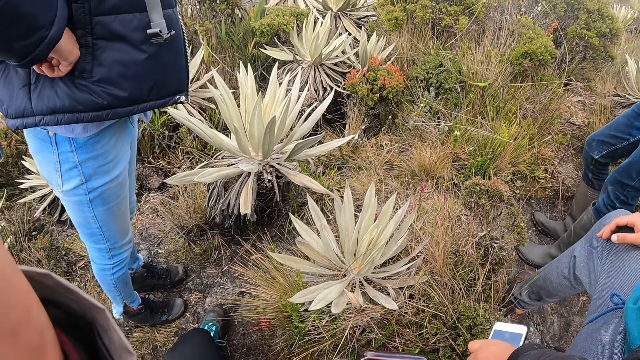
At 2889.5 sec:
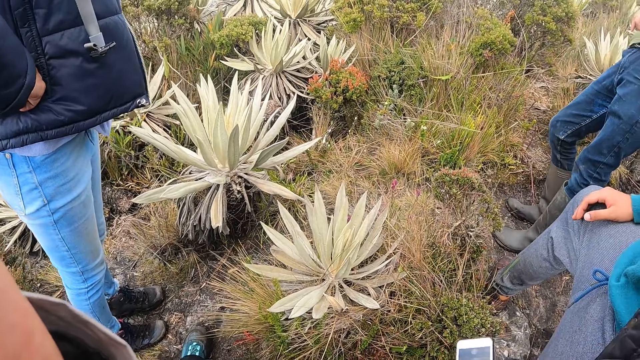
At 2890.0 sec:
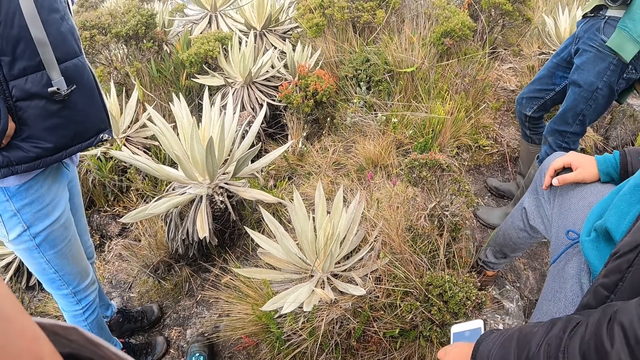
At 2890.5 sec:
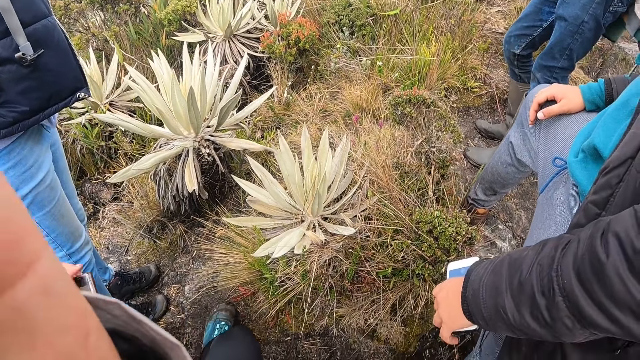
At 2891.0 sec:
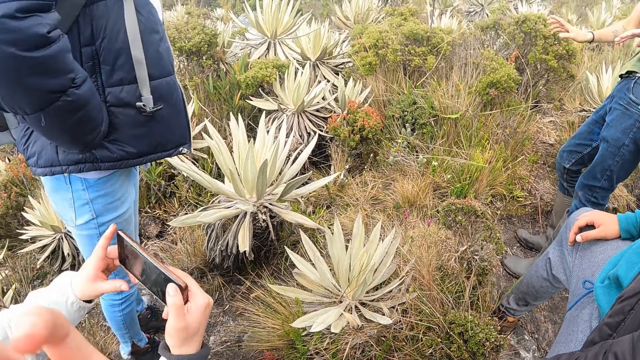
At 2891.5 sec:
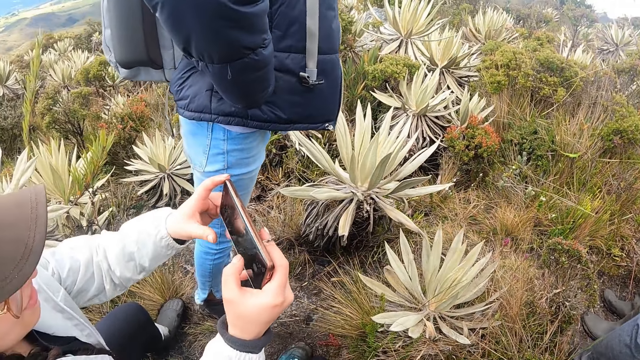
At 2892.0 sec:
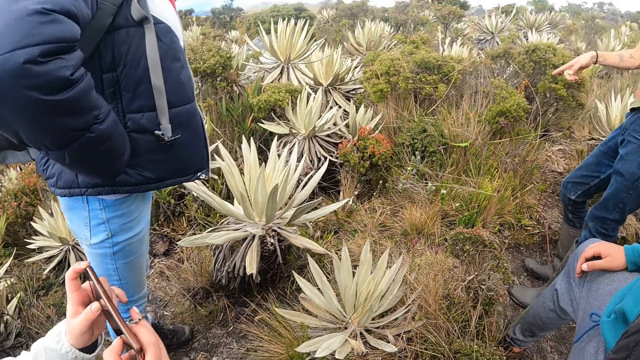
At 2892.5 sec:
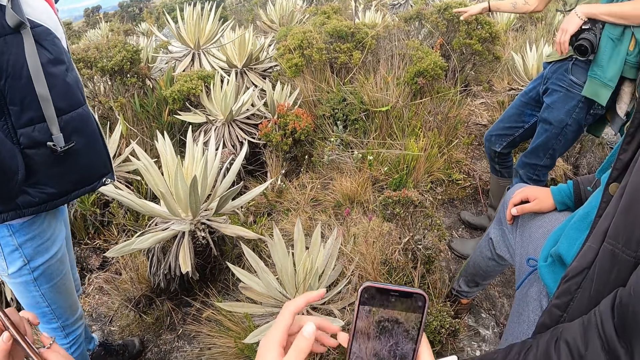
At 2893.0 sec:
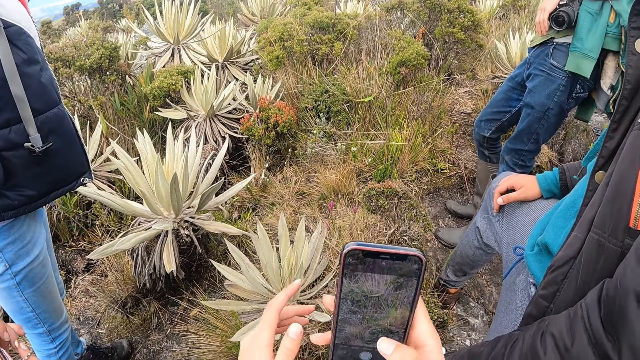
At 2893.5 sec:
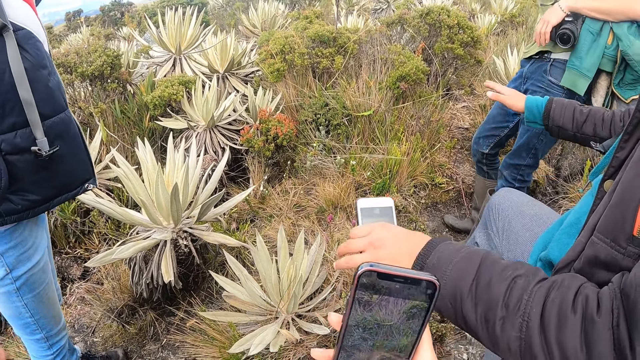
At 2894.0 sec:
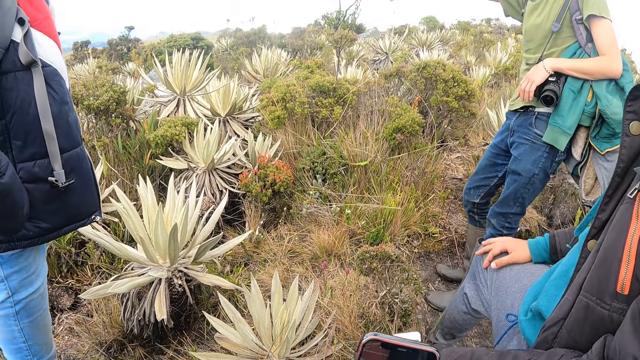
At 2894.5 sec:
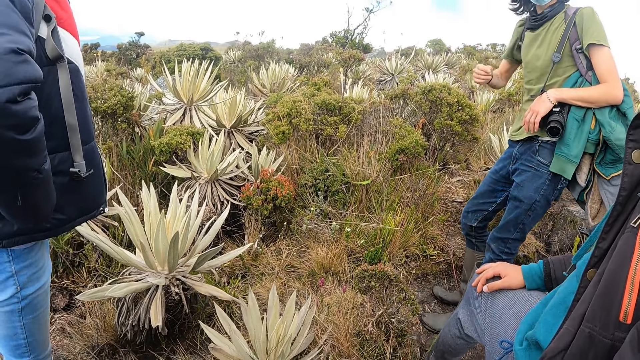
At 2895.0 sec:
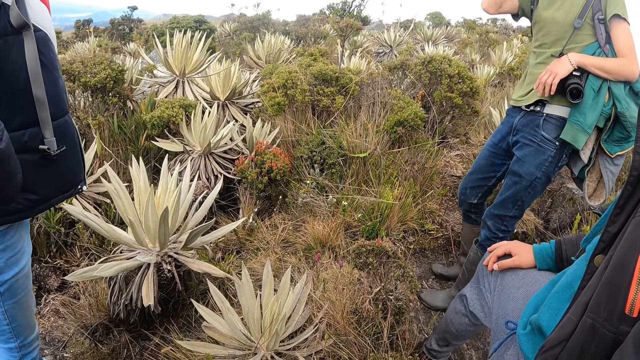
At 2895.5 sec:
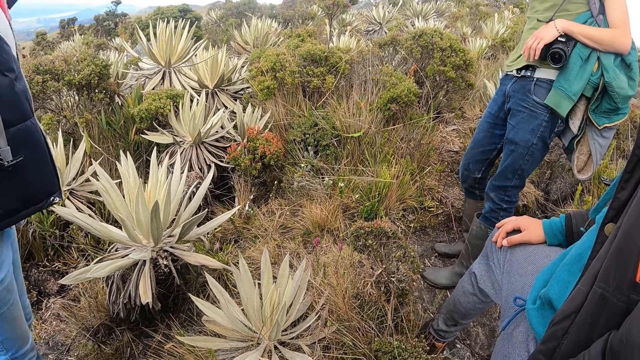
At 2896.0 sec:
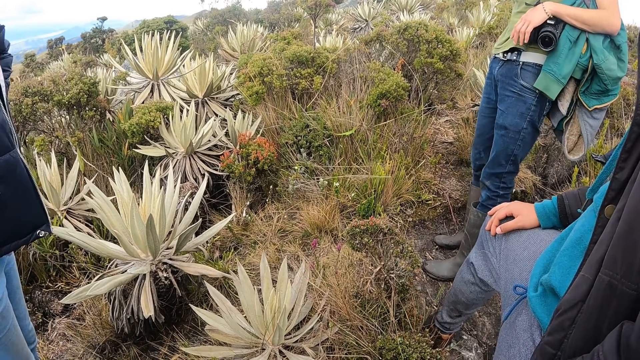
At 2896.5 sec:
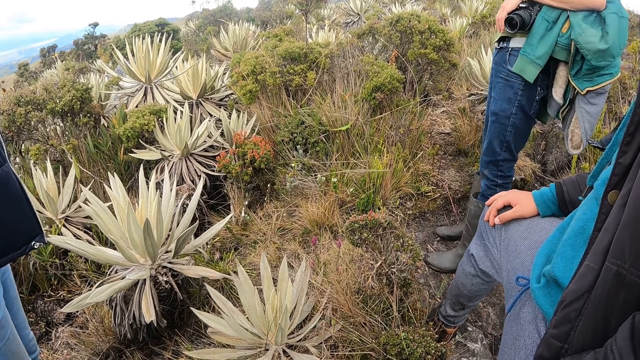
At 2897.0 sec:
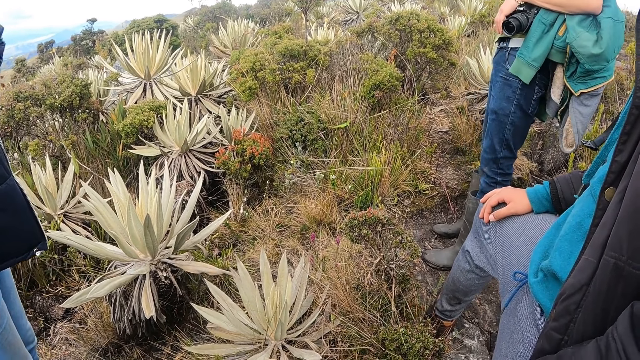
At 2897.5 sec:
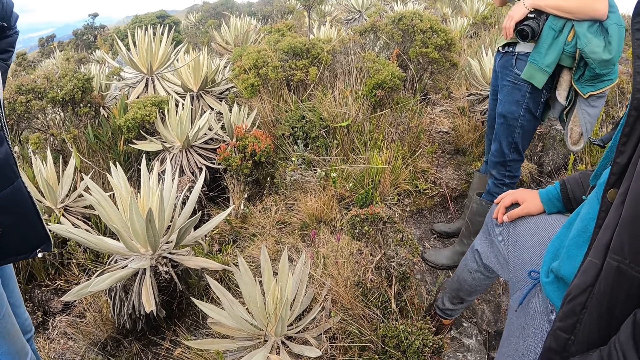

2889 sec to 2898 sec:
The camera wearer touches her face with her left hand. A woman takes a picture of a plant with a phone in her hands. The camera wearer takes a picture of the plant with the phone in her right hand with her right thumb. A man gesticulates with his hands.

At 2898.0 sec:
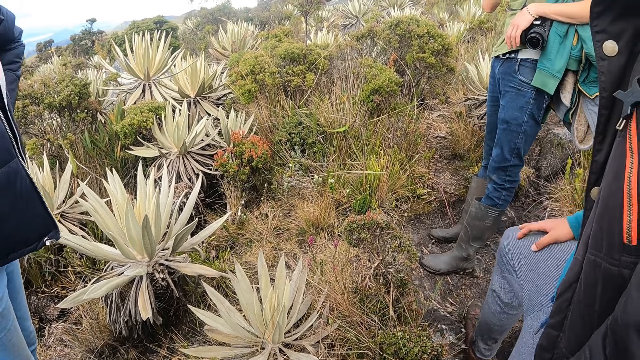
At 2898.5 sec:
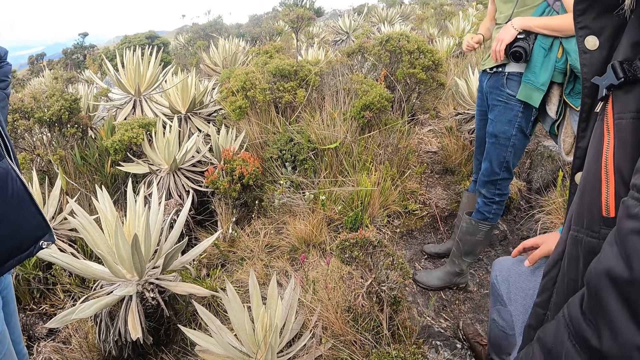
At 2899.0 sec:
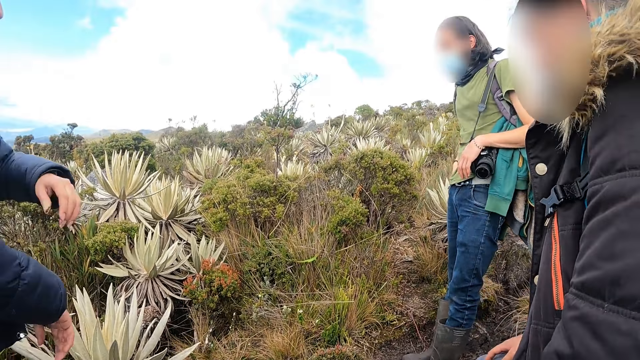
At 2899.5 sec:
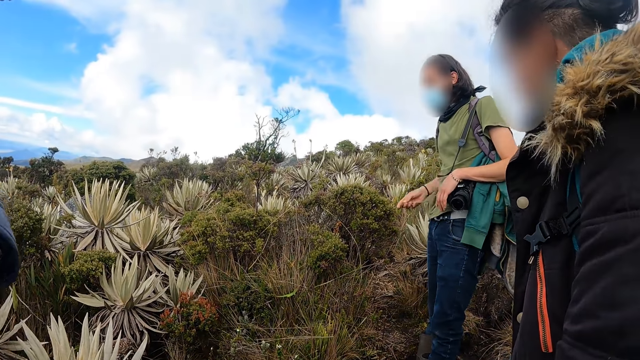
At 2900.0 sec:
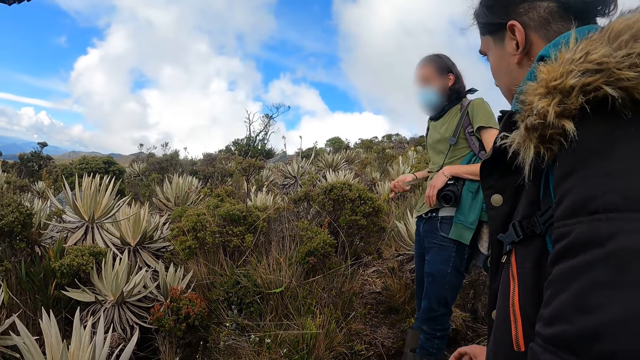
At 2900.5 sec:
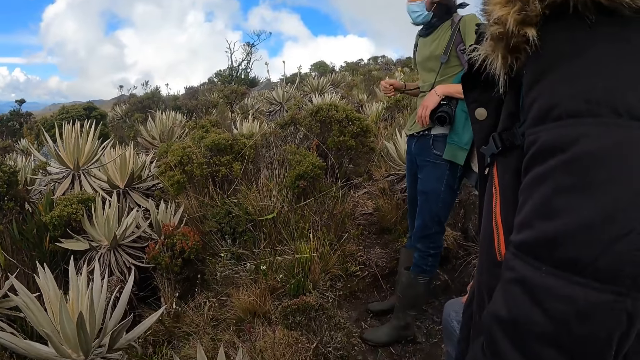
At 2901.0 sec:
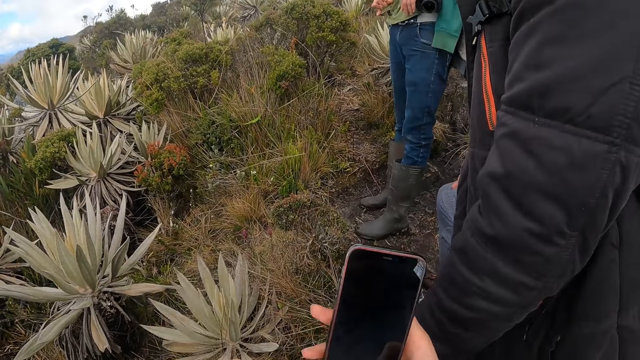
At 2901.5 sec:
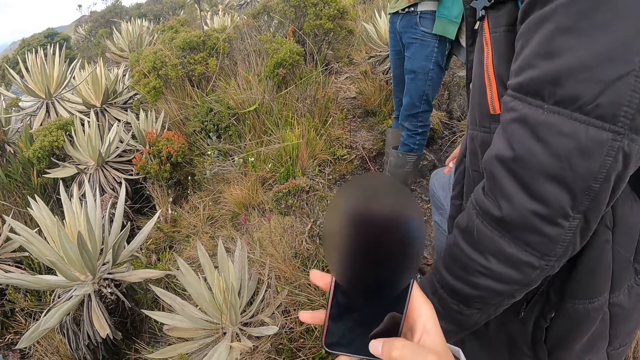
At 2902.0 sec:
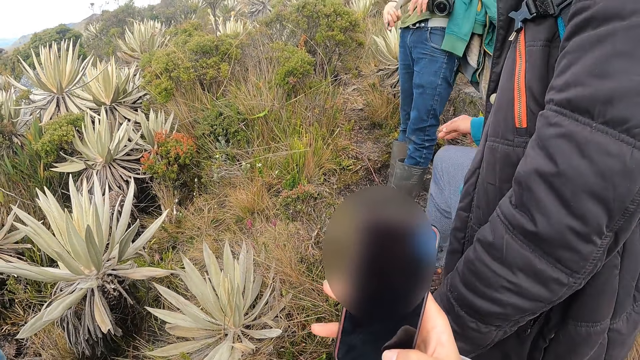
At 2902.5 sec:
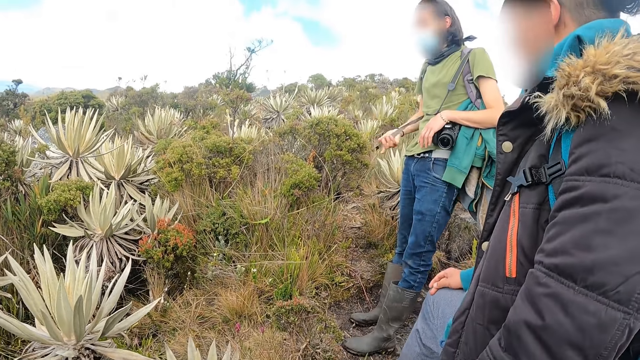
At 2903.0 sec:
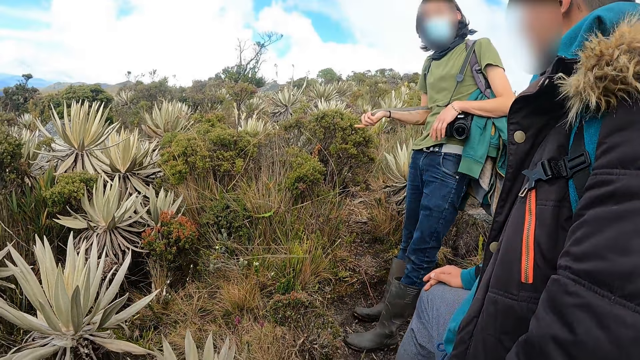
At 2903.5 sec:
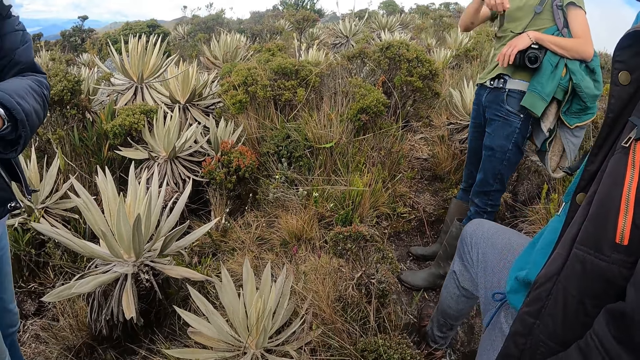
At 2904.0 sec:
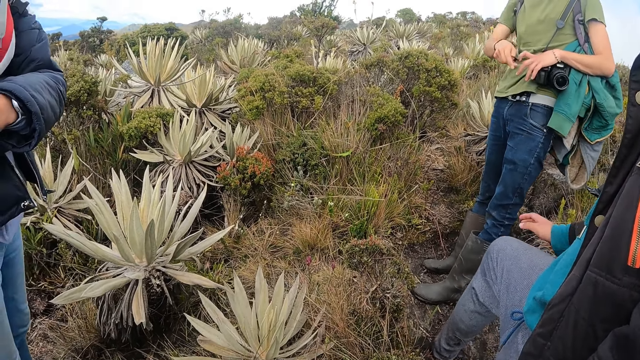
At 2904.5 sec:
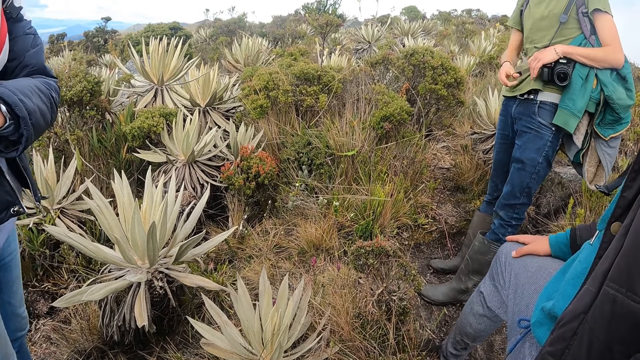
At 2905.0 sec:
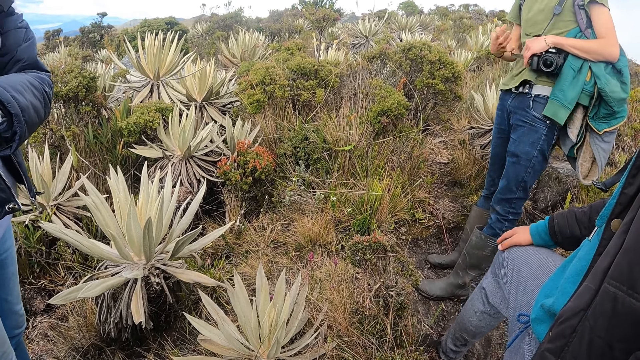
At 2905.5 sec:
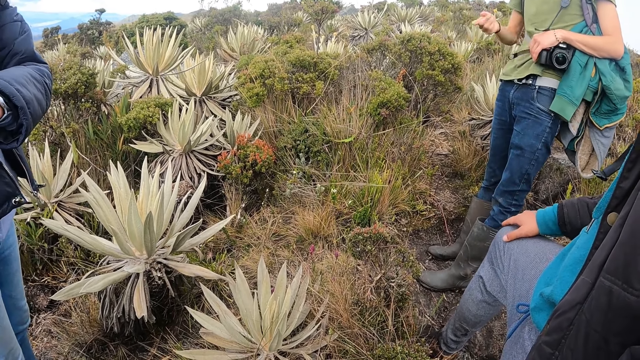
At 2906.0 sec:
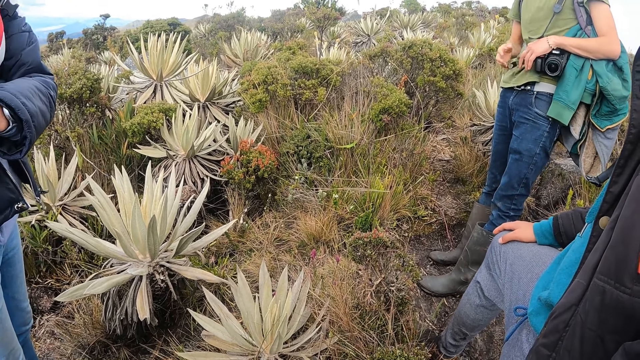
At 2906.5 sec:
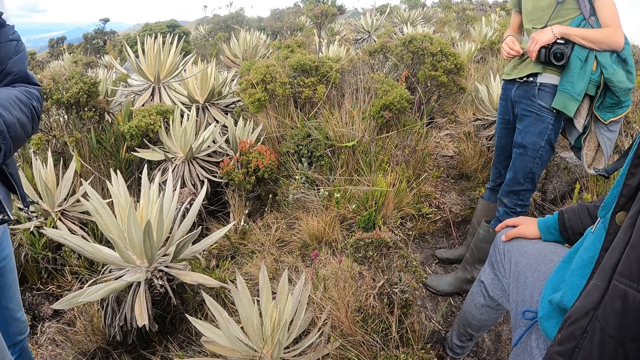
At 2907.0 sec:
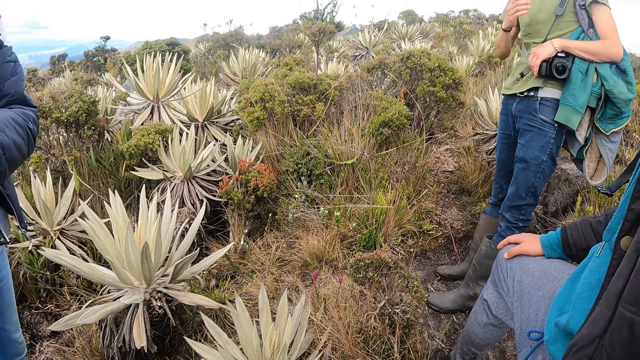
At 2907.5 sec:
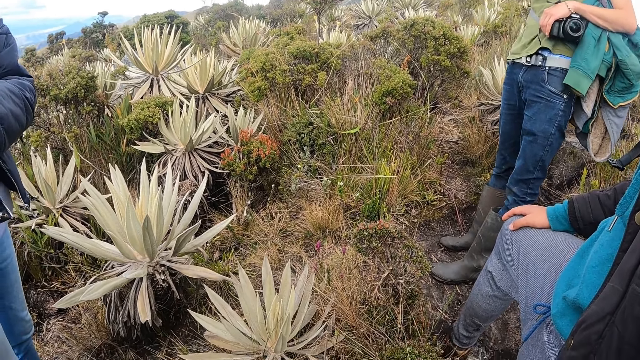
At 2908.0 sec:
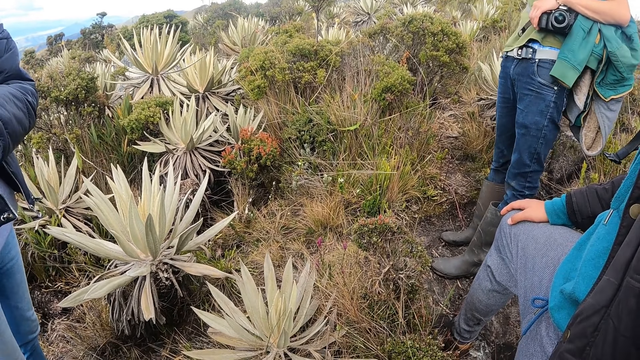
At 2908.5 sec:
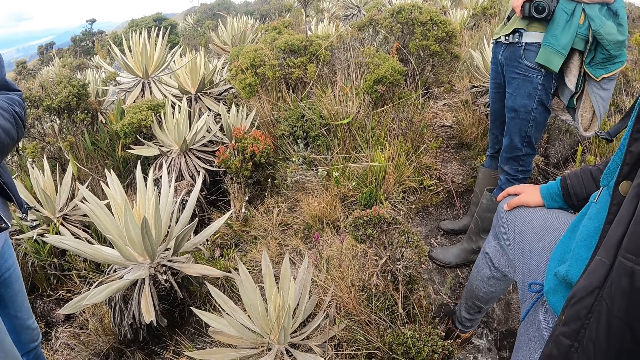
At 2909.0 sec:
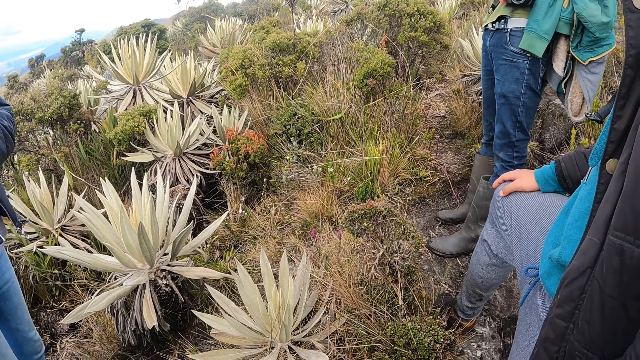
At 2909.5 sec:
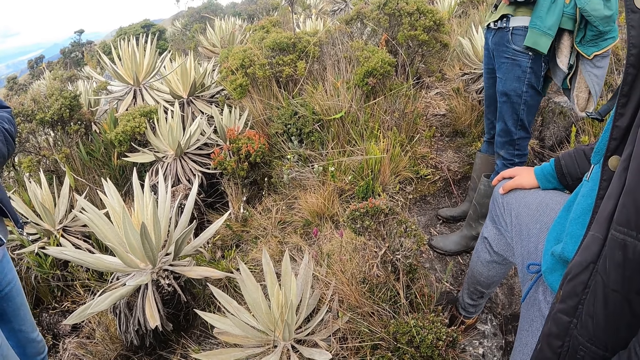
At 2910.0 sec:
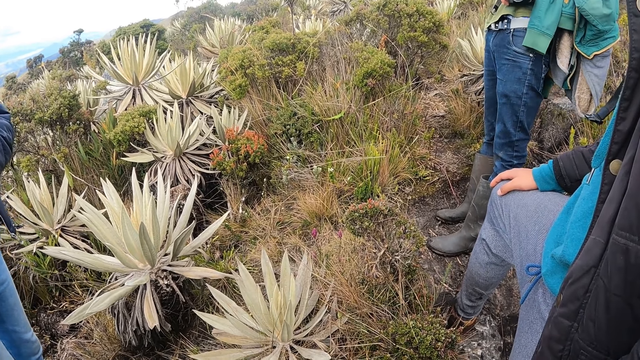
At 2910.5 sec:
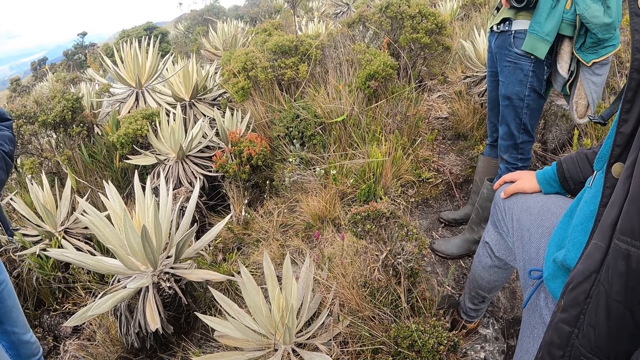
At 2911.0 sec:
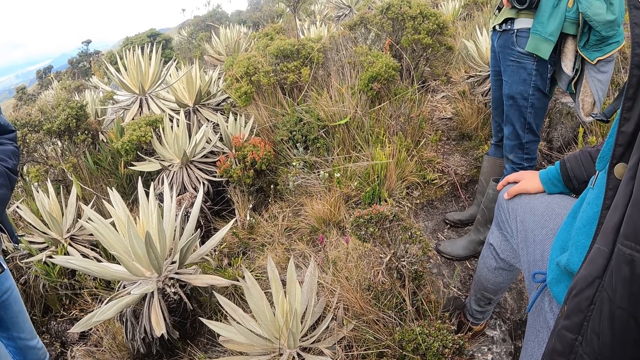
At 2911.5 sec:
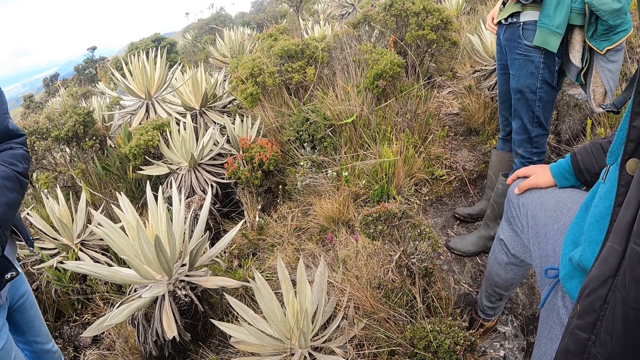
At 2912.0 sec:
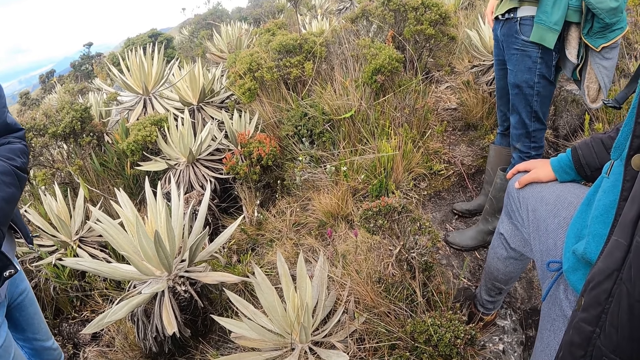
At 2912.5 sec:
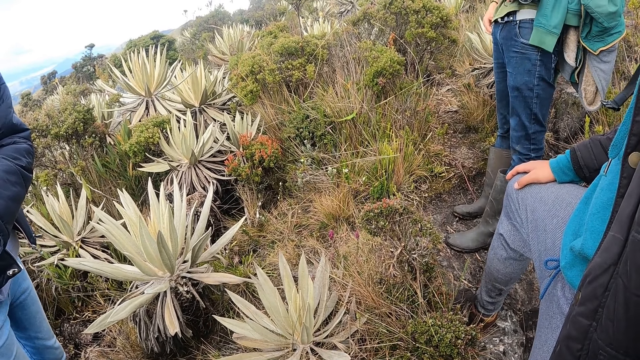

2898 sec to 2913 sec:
A man holds the strap of his backpack with his right hand. The man gesticulates with his right hand. The camera wearer raises the phone in her right hand. She looks at her phone.
